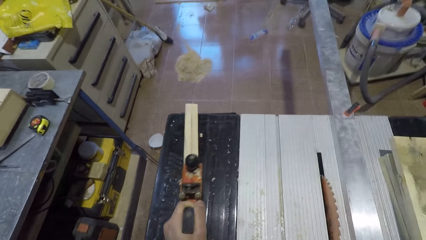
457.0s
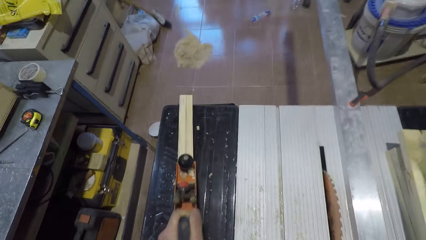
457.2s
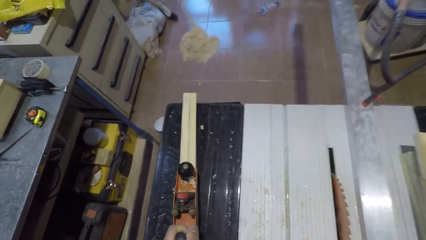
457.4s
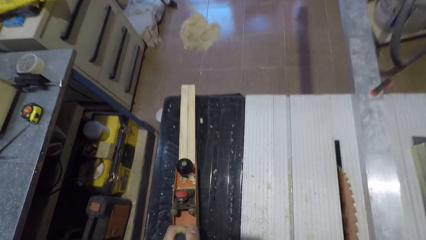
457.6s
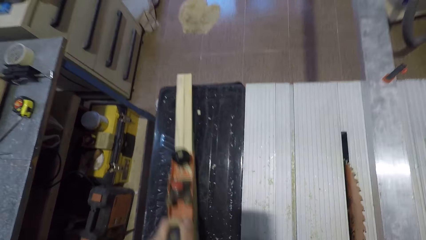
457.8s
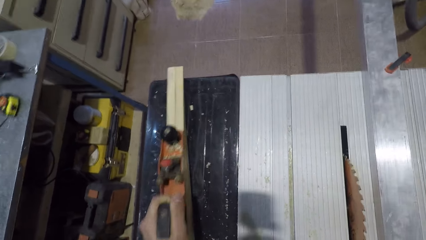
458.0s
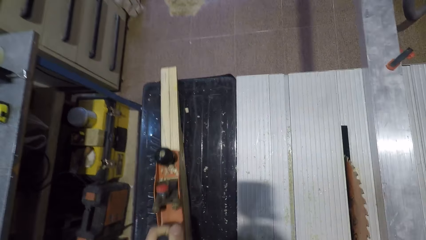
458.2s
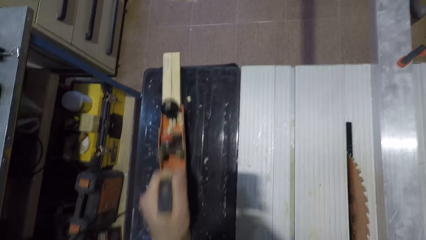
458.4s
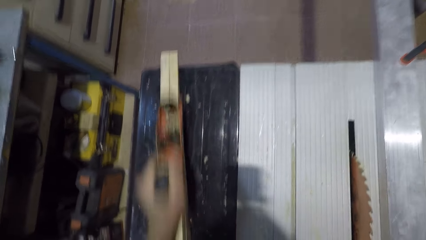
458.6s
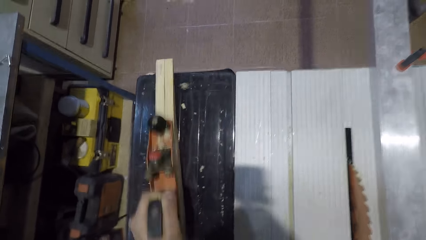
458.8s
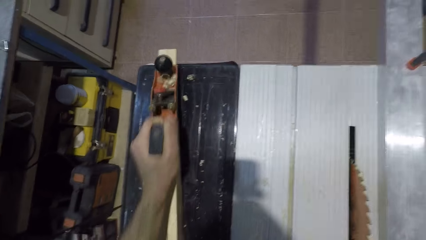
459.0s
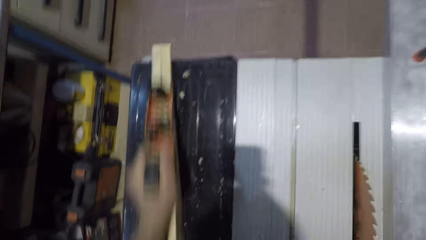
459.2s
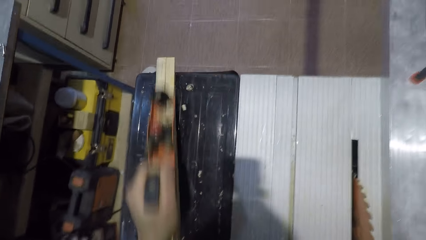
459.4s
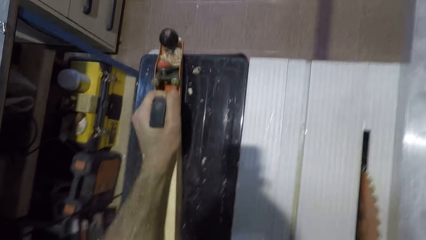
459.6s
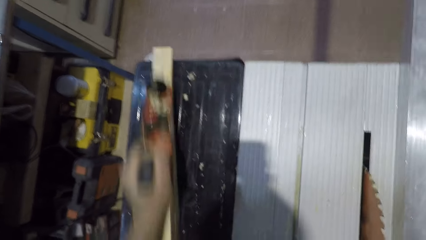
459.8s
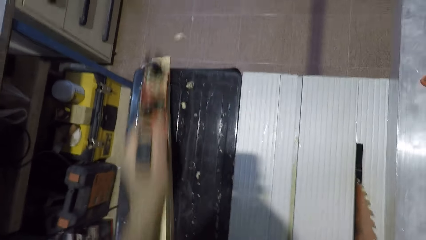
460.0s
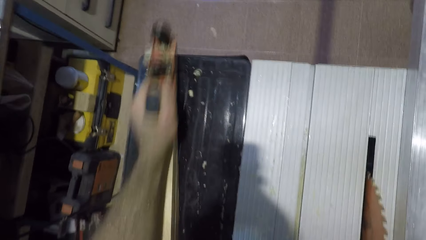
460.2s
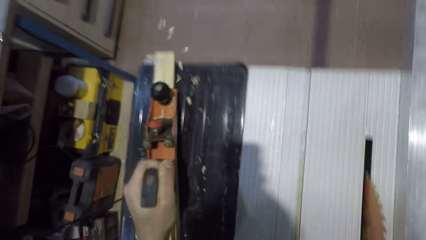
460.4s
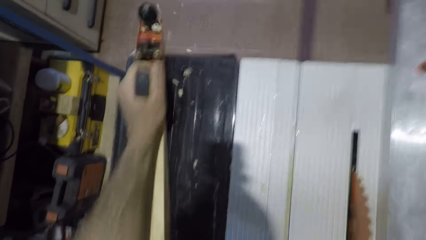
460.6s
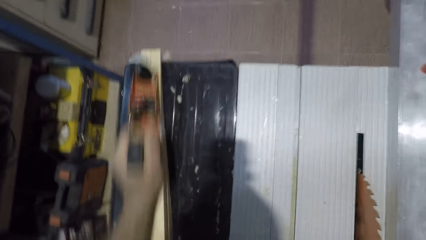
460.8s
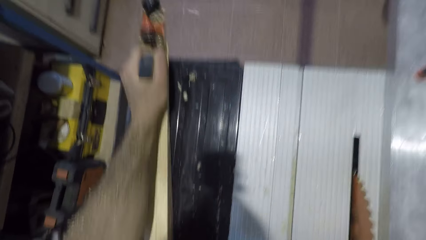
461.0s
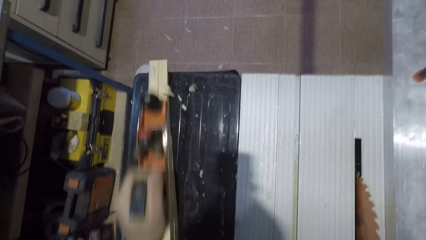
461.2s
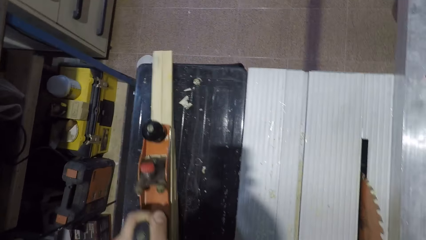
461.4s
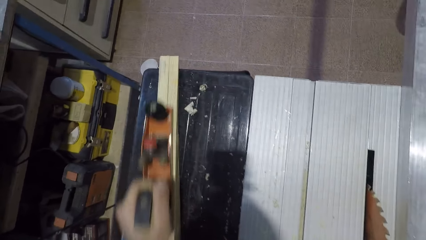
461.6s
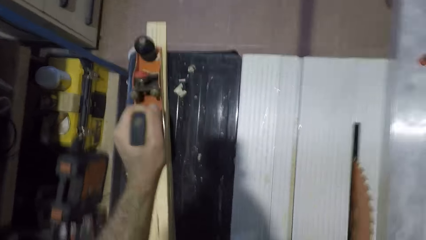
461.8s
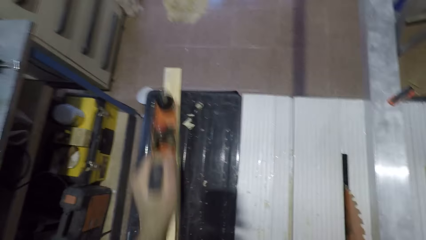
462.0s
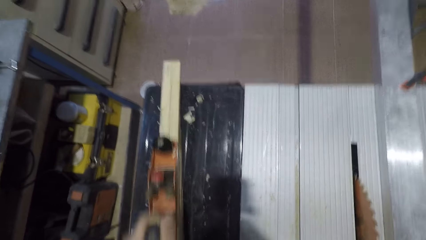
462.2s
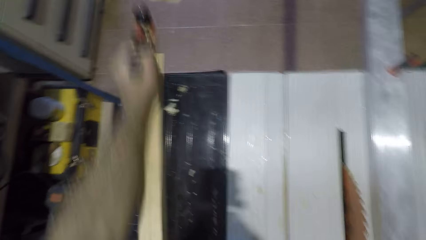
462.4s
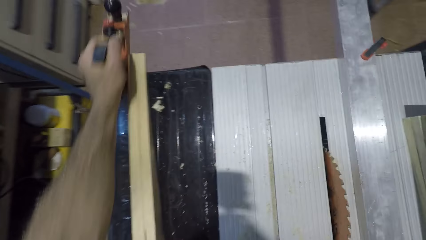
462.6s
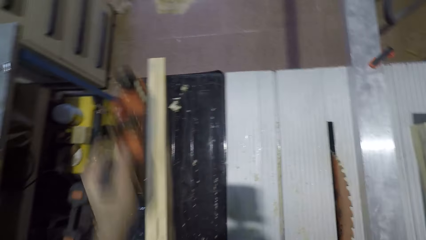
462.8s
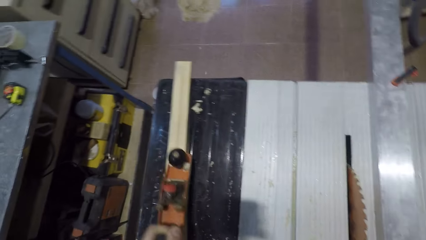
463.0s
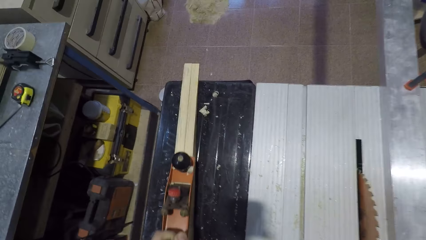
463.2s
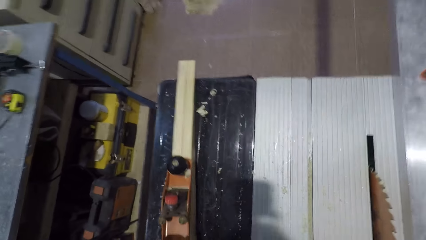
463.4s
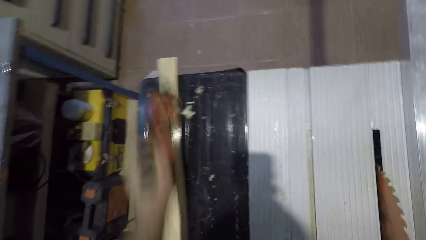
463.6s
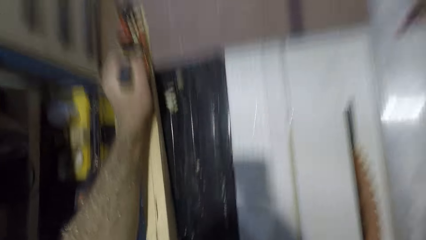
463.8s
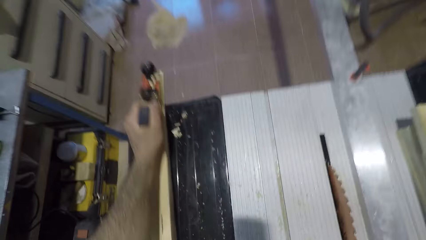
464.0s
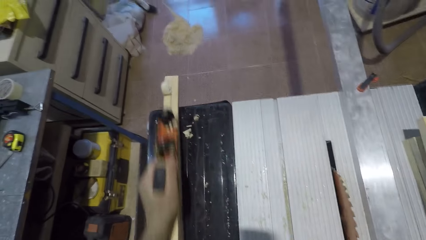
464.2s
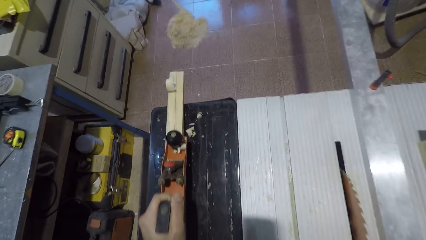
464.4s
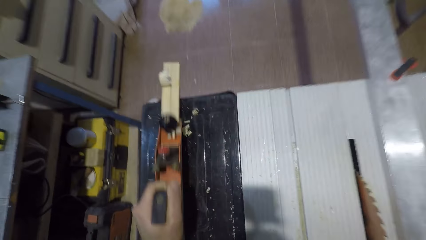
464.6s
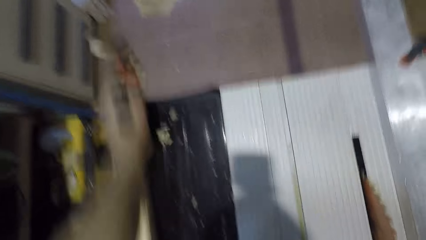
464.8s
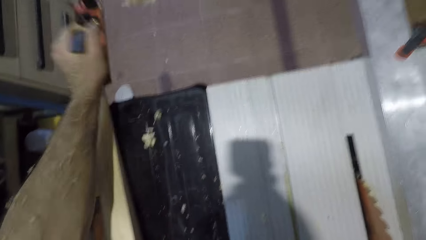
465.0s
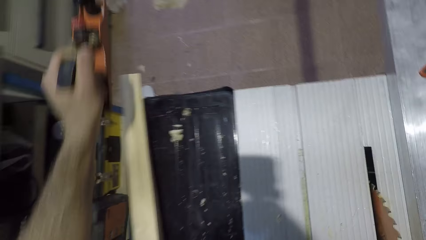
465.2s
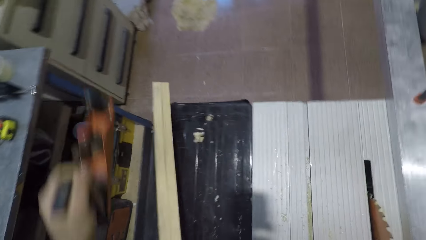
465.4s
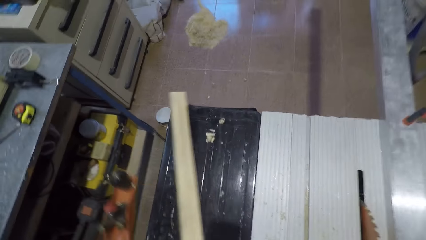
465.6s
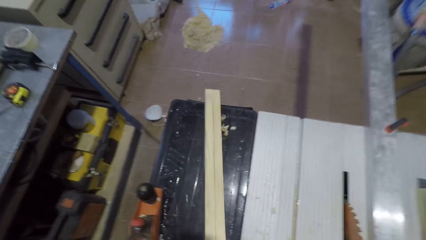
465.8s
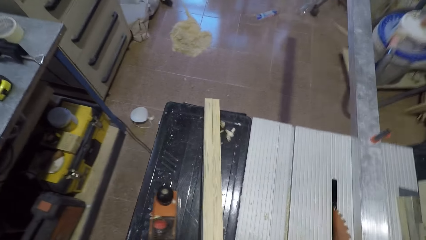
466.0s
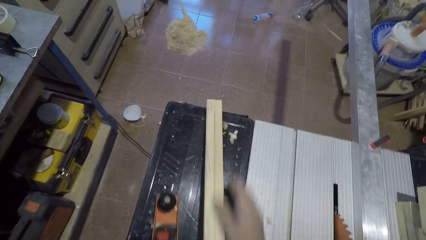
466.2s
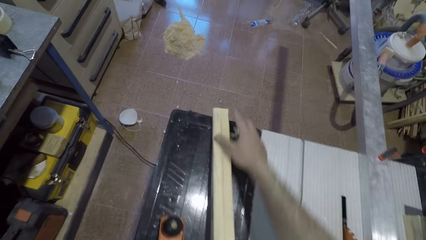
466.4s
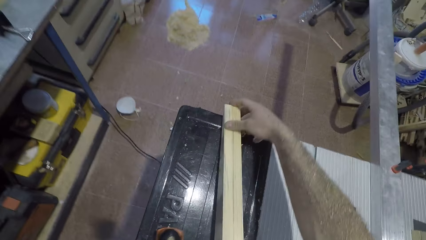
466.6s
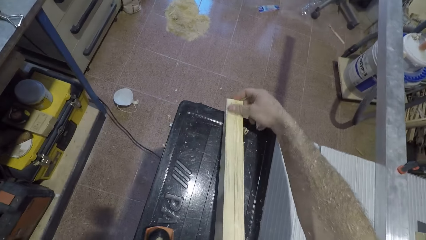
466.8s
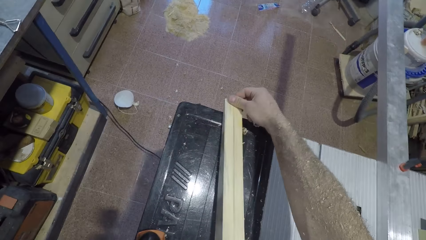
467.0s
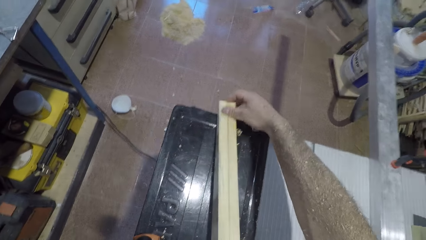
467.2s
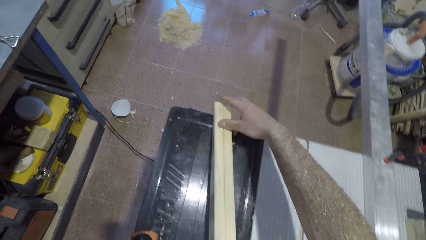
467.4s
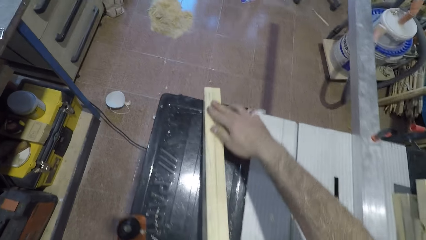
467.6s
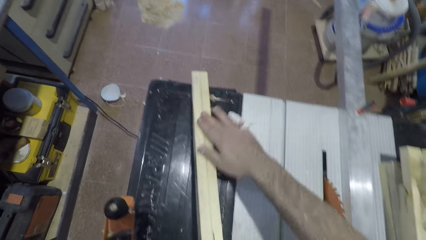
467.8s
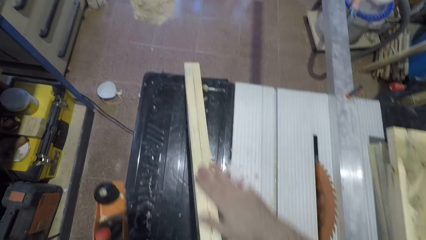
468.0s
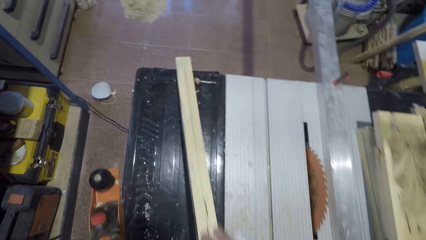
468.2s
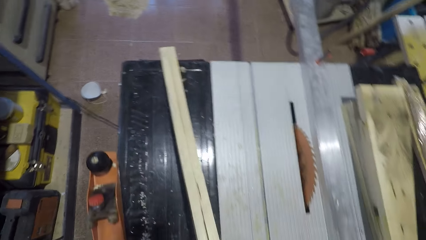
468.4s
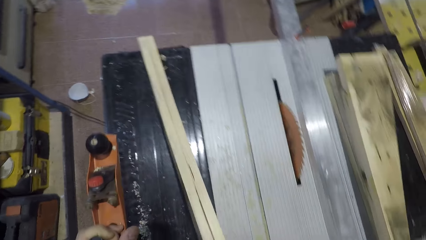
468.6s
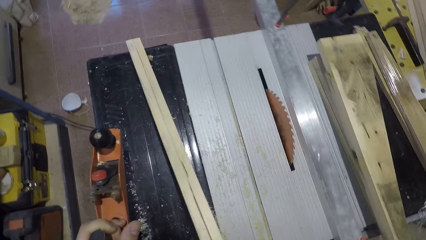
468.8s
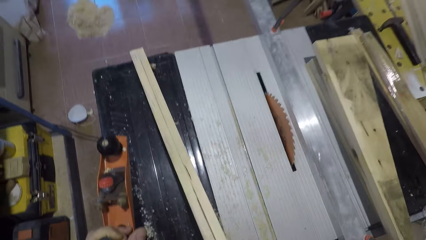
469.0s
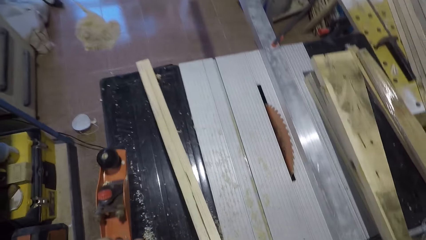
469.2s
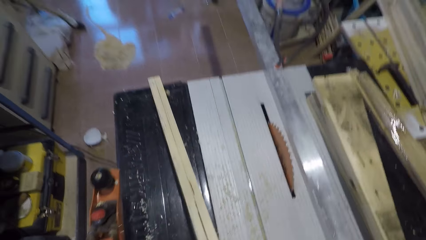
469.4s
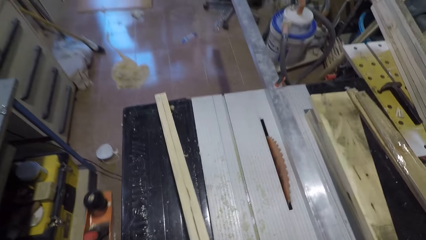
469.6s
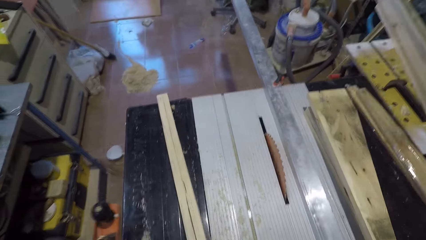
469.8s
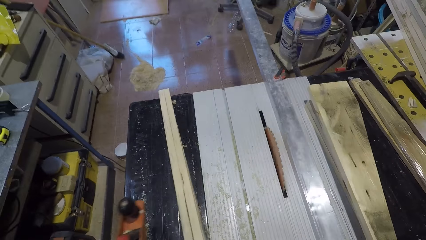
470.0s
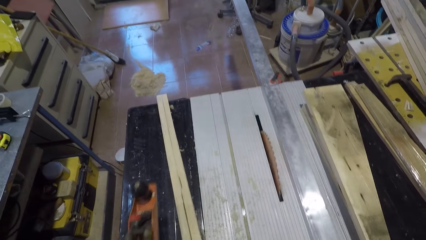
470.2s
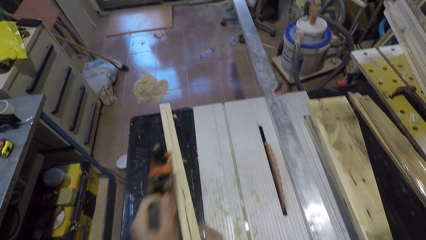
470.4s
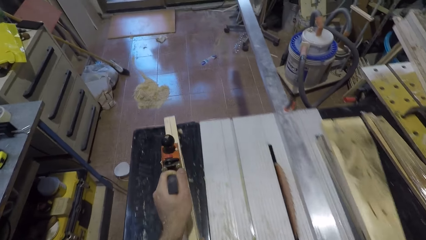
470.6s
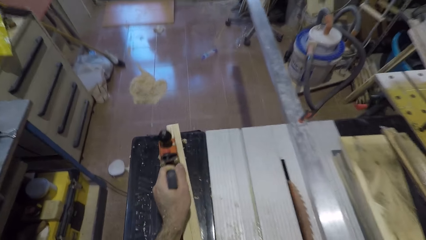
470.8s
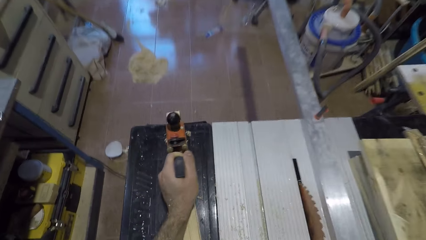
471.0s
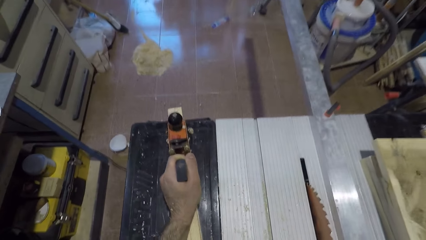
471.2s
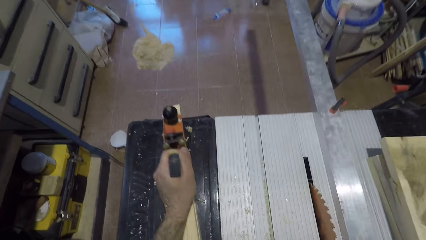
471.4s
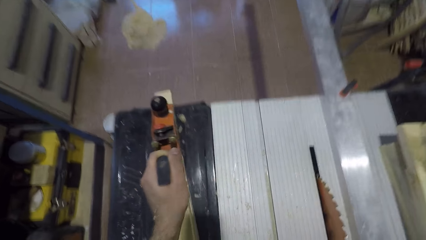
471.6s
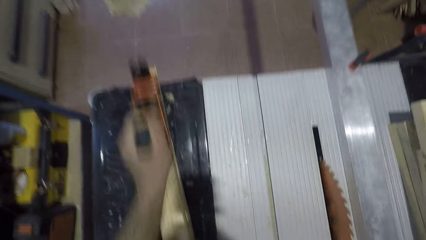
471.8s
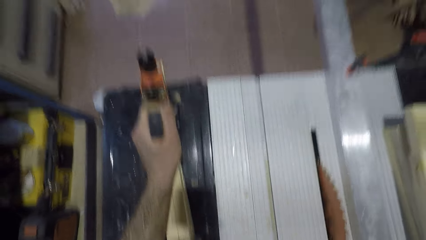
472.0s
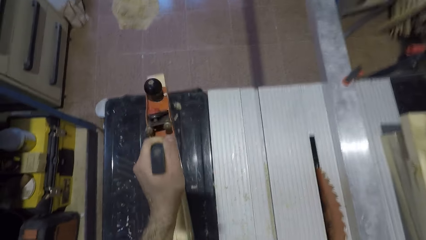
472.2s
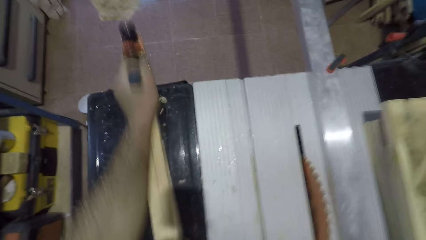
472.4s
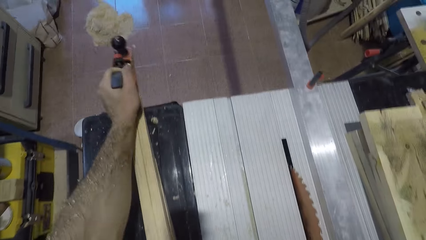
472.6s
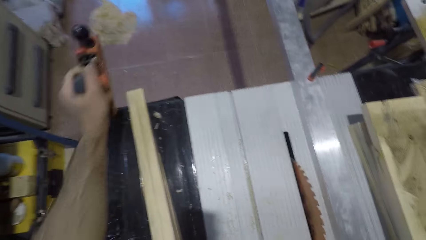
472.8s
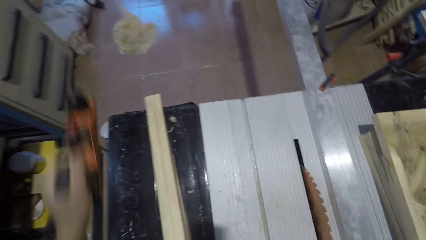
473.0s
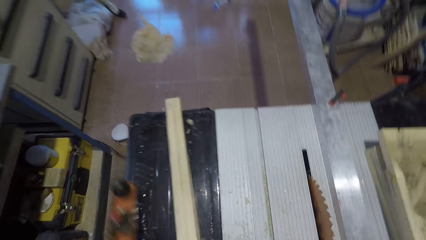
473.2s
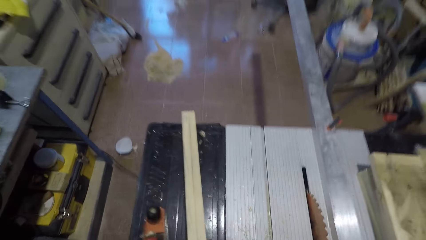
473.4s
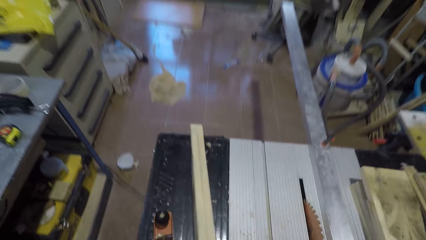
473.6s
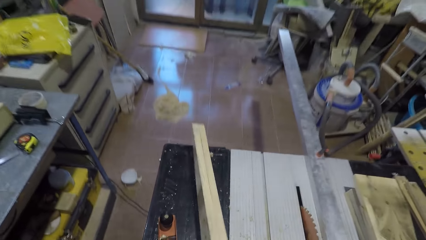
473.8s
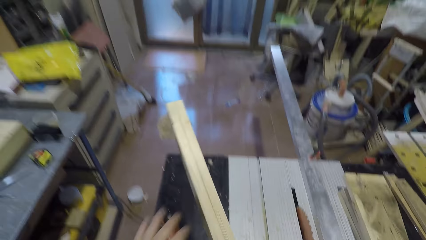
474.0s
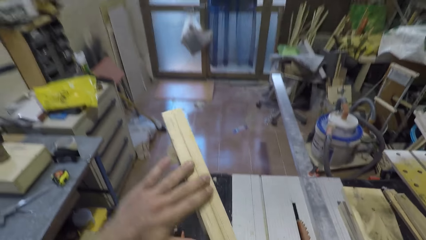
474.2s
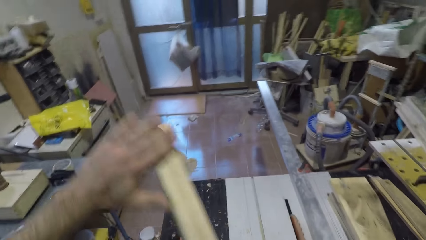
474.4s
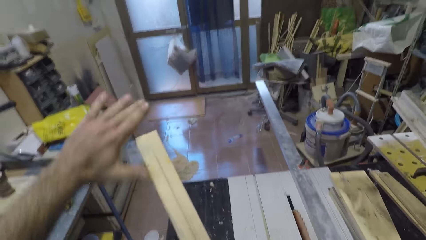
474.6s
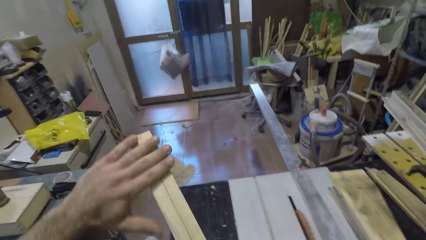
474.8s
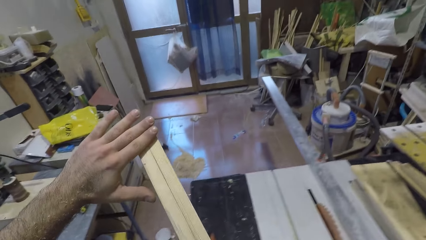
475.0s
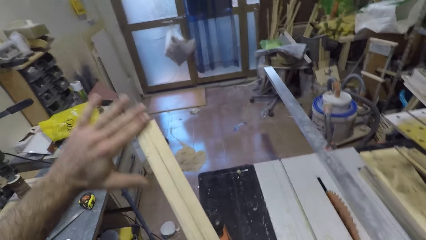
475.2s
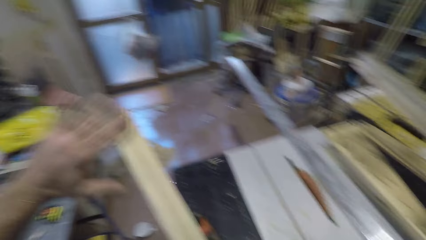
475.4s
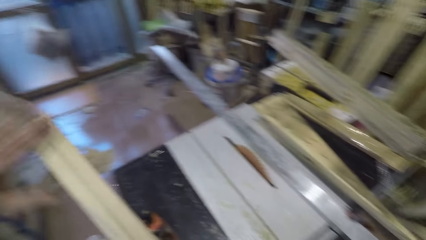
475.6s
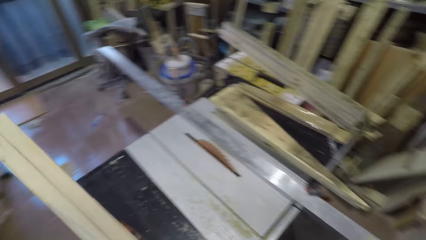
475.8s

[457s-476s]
The camera wearer smoothens the wood with the smoothing plane or hand planer. He places the hand planer on the wood and glides the hand planer along the wood. He removes the hand planer from the wood. He runs his hand across the wood. He smoothens the wood with the smoothing plane. He glides the hand planer along the wood. He drops the smoothing plane on the saw table. He picks up the wood from the saw table. He runs his fingers on the wood.
